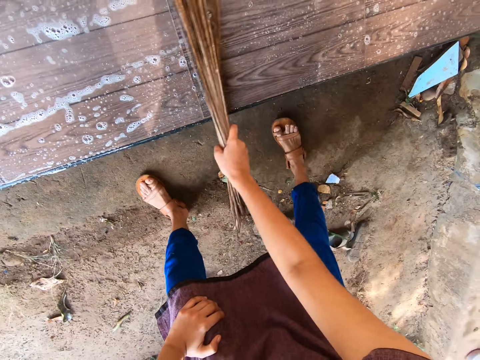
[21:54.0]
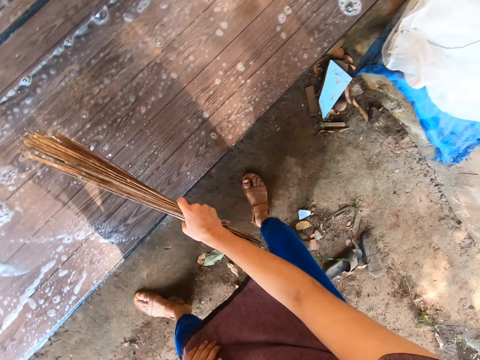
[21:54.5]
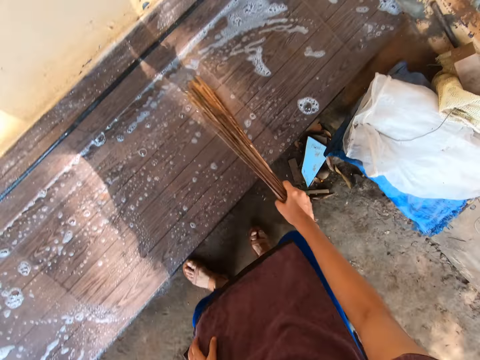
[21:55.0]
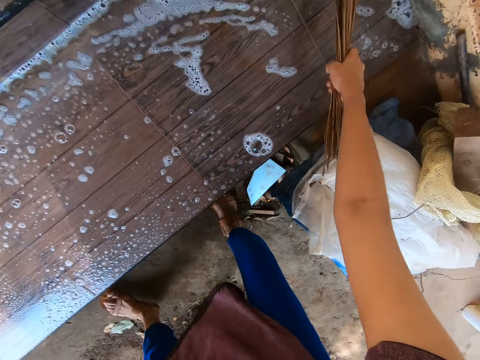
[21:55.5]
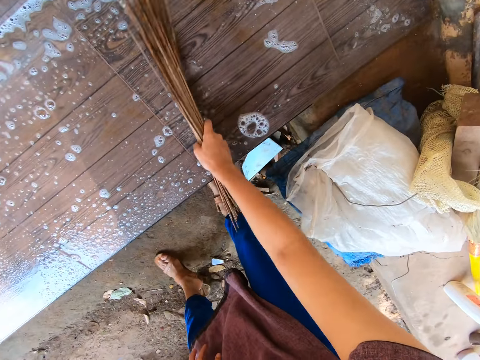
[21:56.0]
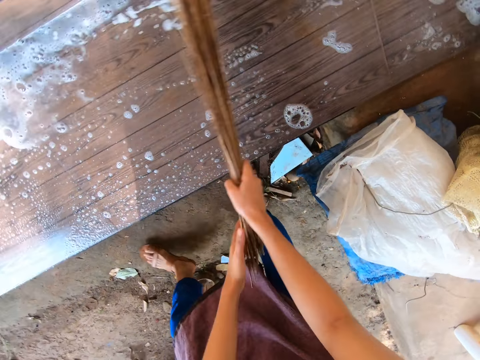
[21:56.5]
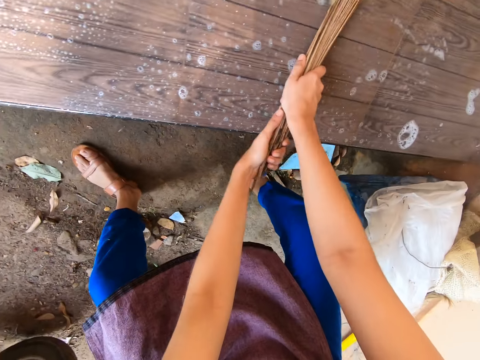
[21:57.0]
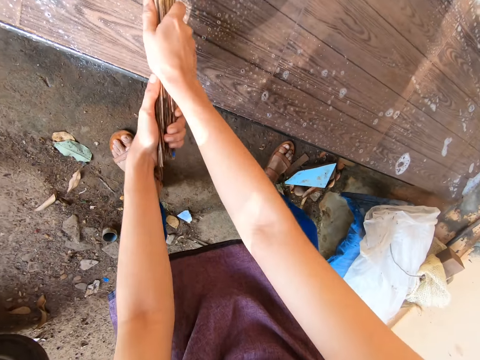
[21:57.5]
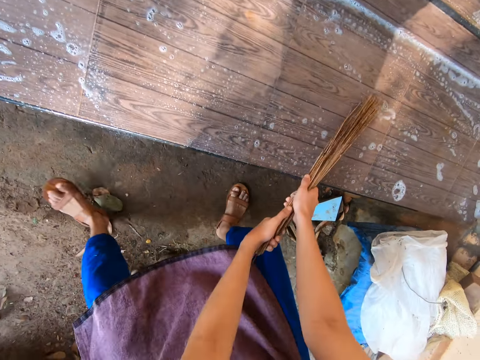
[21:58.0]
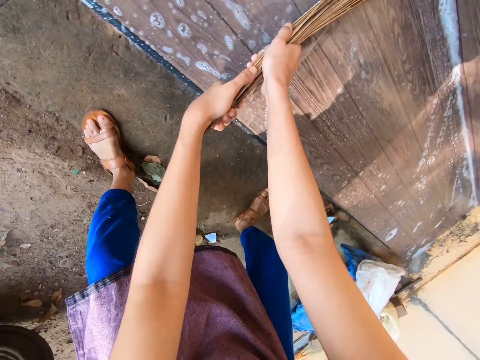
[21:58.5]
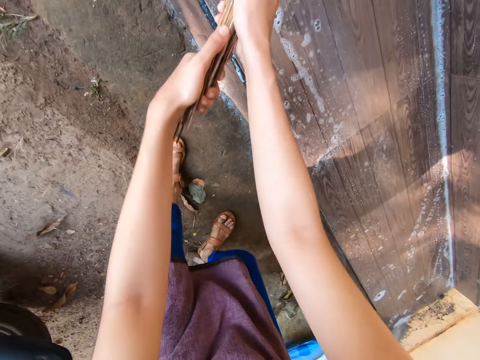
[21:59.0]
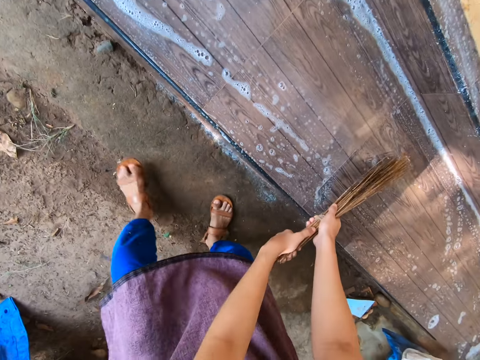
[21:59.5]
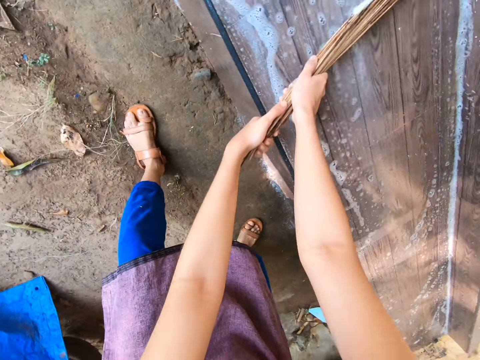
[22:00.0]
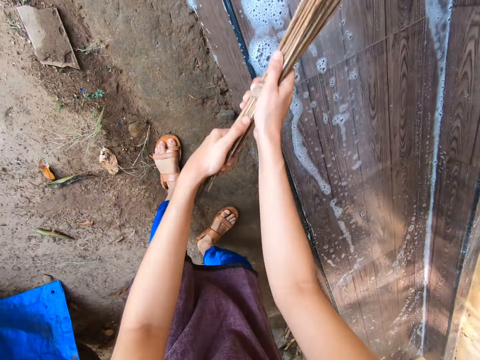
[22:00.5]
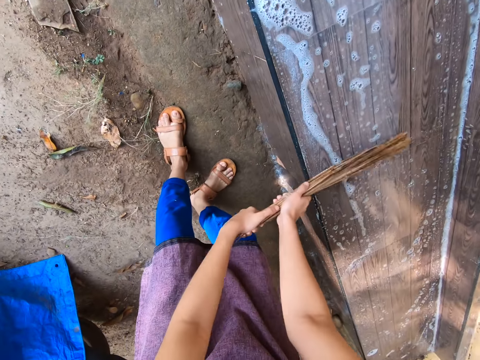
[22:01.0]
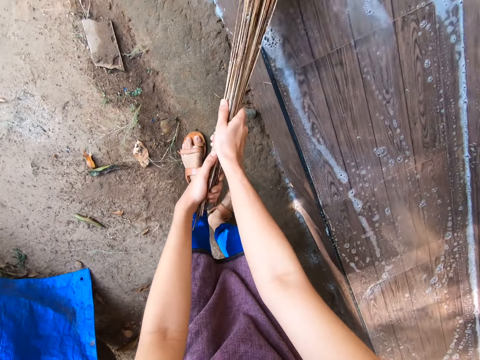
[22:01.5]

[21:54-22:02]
The camera wearer washes the tiled floor with the broom in both hands.

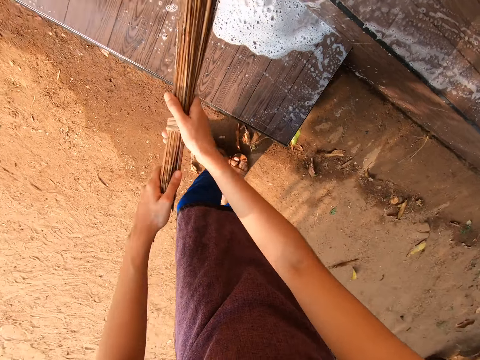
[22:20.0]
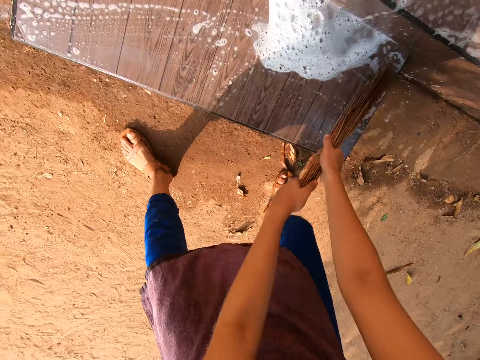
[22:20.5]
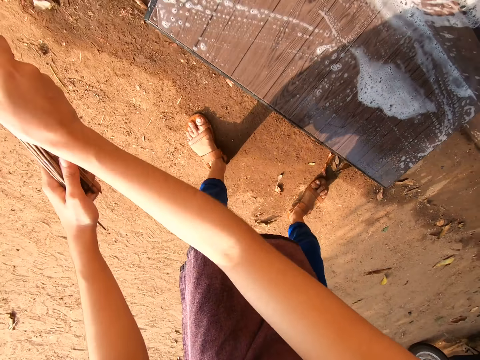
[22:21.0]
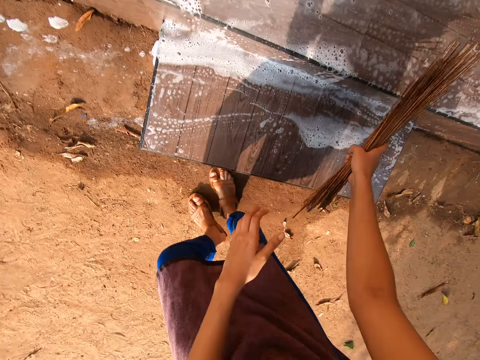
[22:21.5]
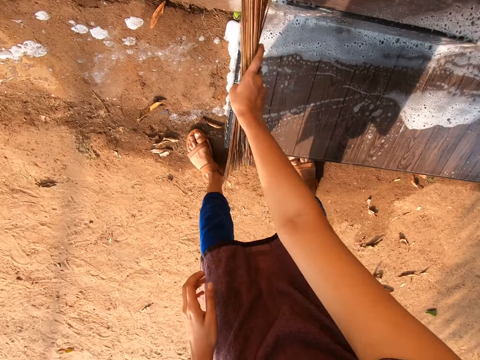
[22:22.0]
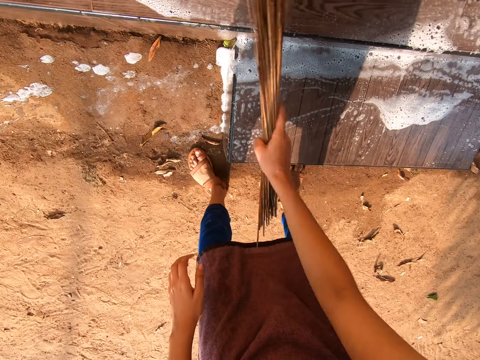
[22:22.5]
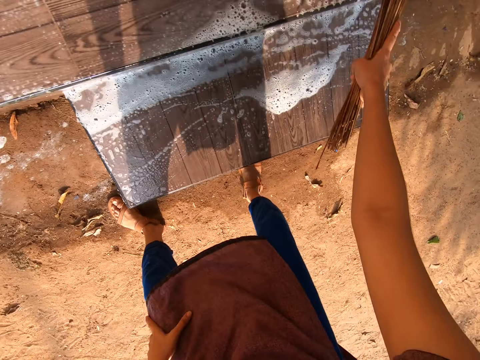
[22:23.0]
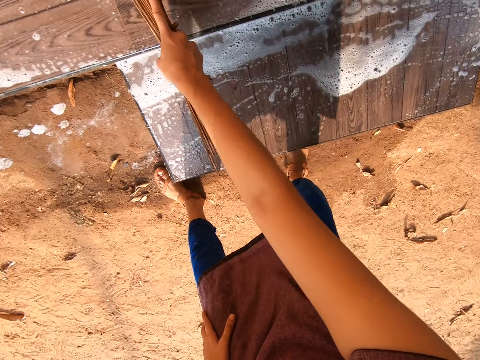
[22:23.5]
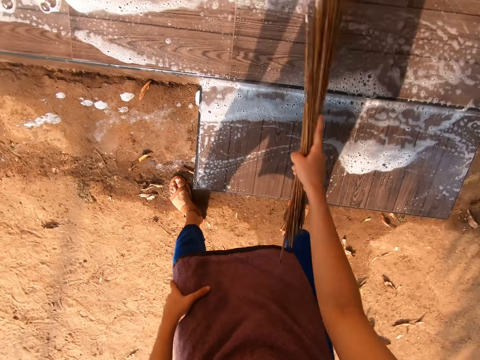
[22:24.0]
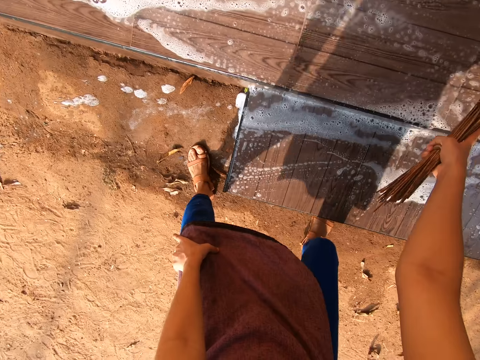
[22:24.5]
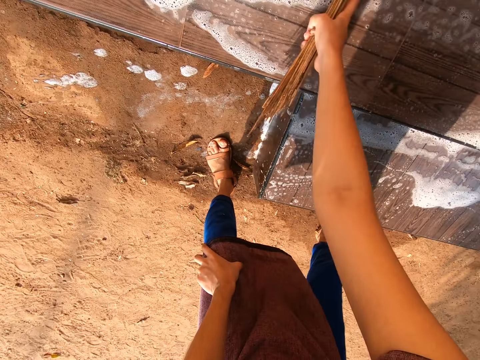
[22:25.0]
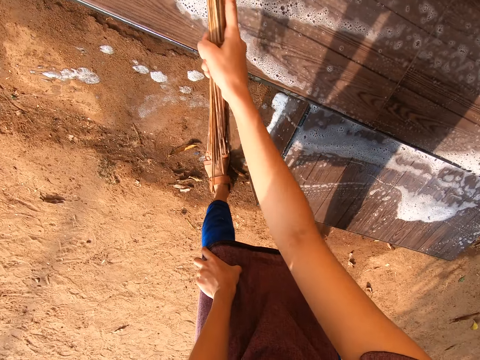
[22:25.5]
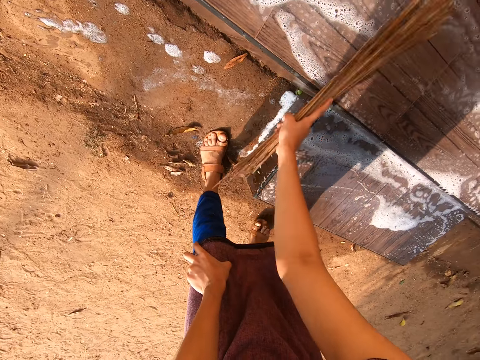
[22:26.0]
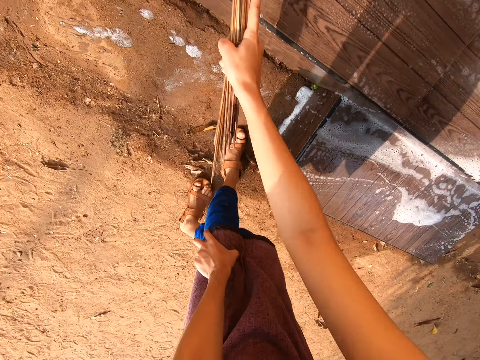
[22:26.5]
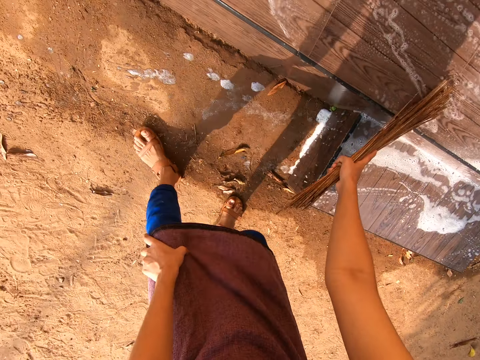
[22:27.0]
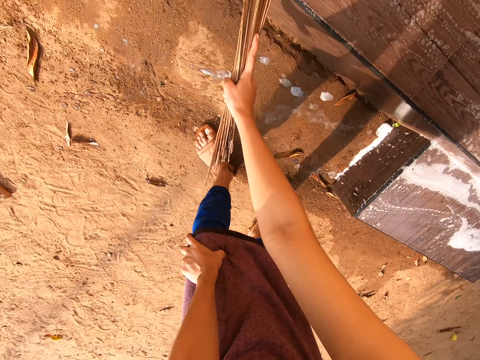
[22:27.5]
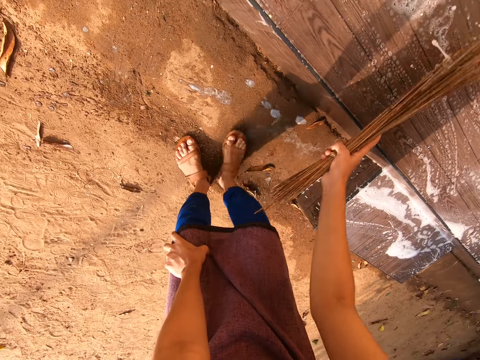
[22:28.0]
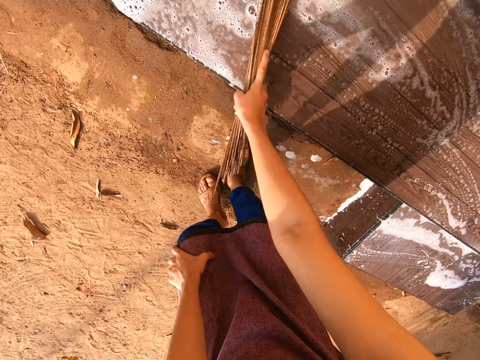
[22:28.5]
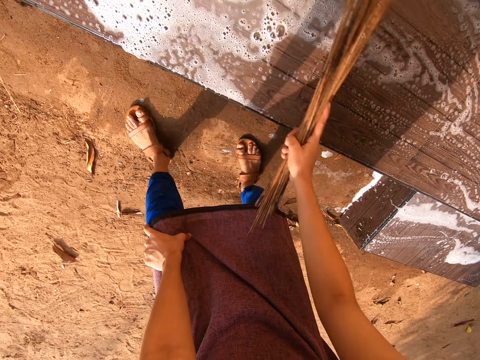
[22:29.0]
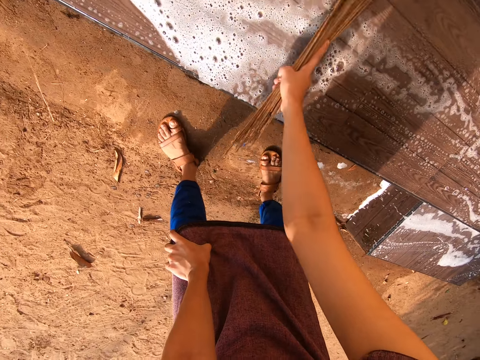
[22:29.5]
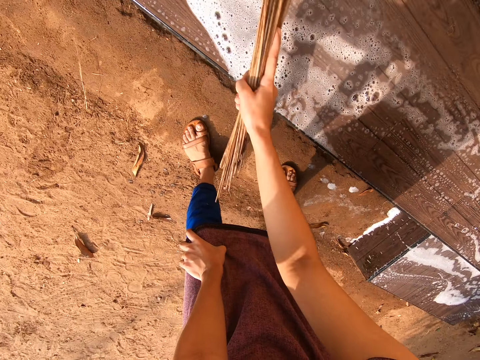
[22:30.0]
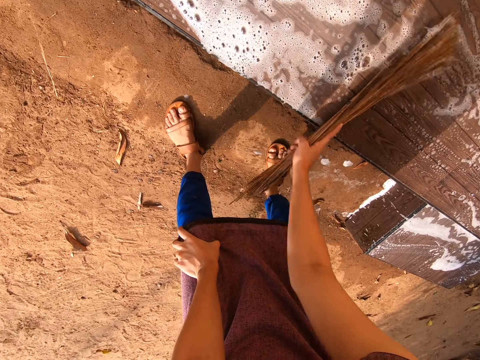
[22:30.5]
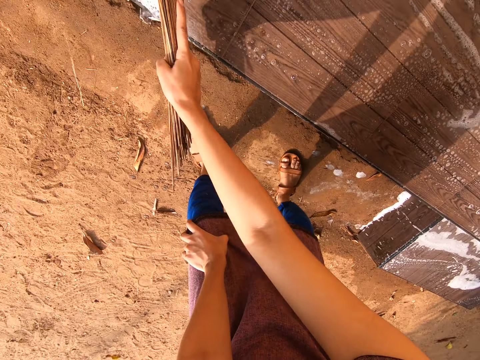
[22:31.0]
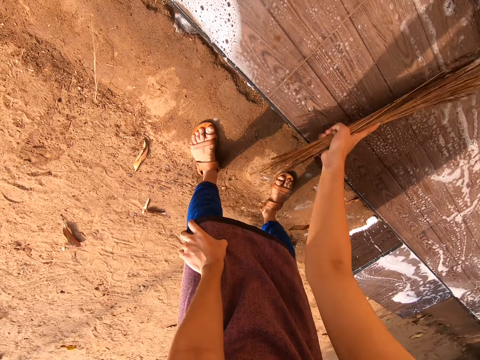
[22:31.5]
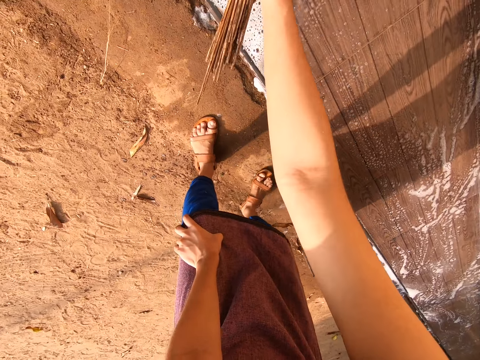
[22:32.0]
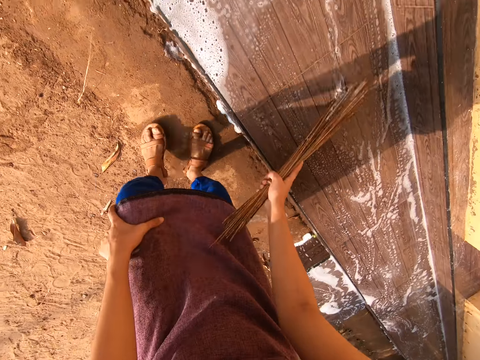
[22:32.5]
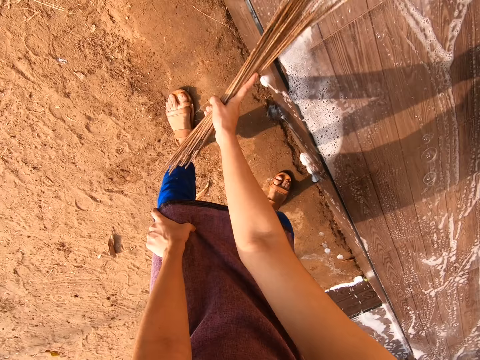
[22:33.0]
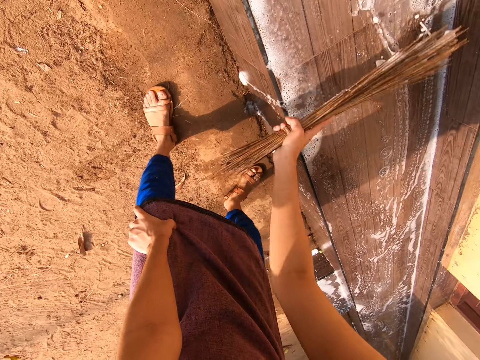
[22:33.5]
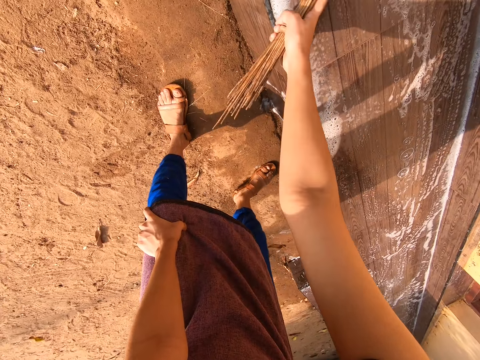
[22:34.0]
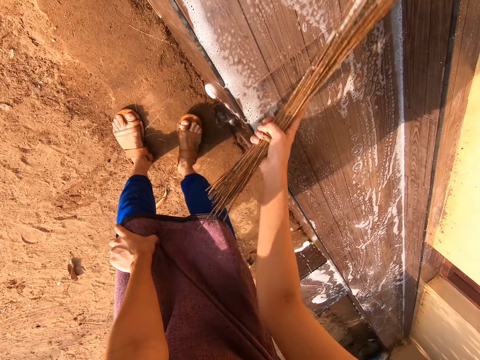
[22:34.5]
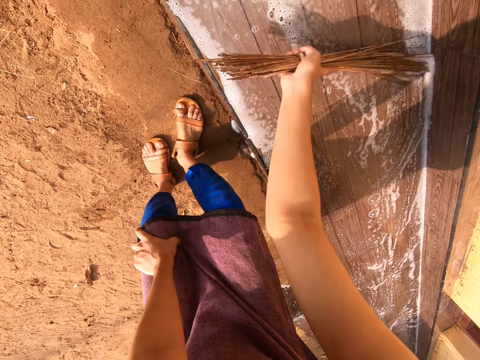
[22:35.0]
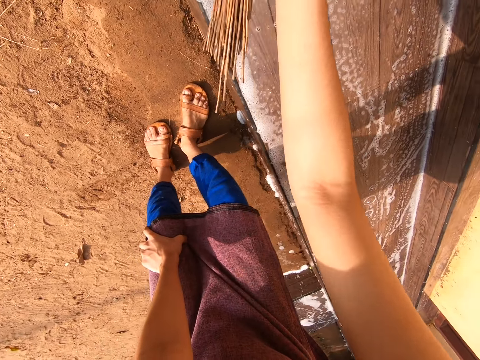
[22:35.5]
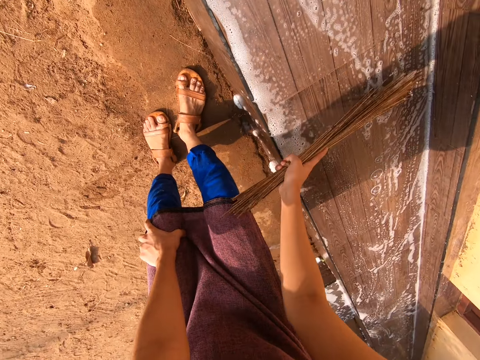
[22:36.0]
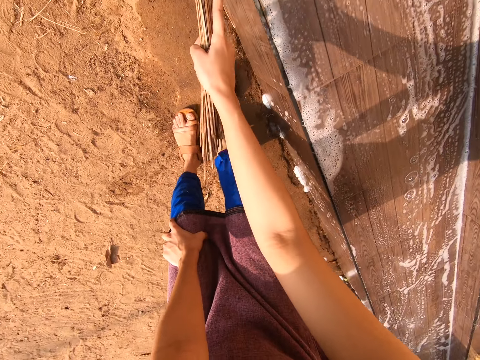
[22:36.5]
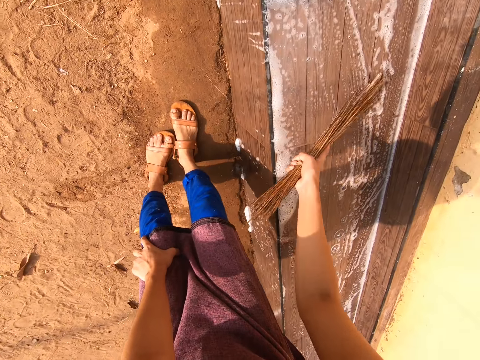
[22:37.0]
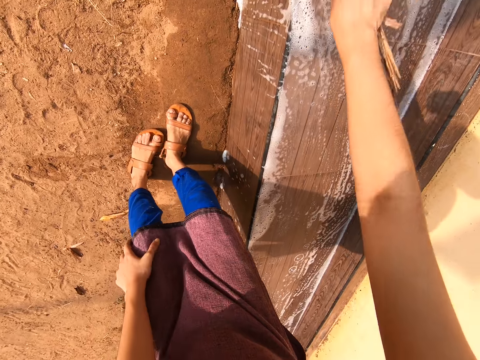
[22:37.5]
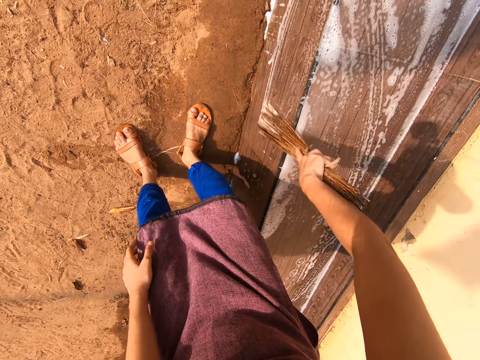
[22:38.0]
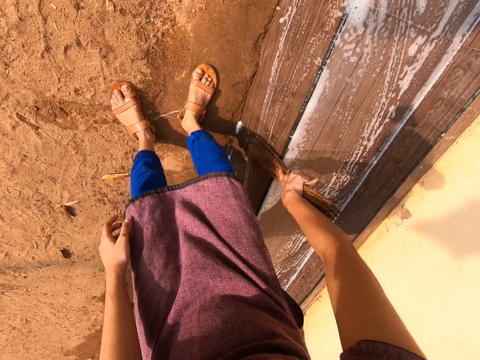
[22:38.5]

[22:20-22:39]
The camera wearer washes the tiled floor with the broom in his right hand.
